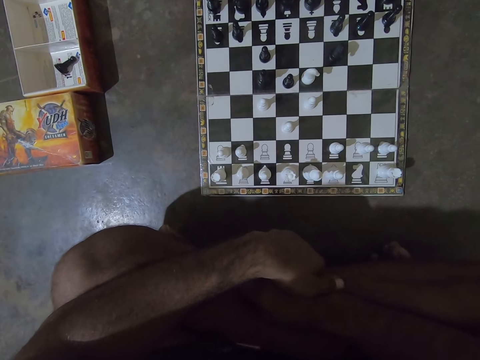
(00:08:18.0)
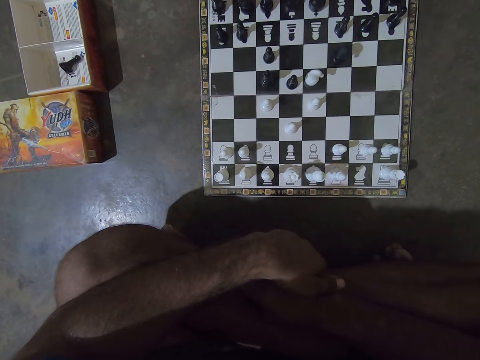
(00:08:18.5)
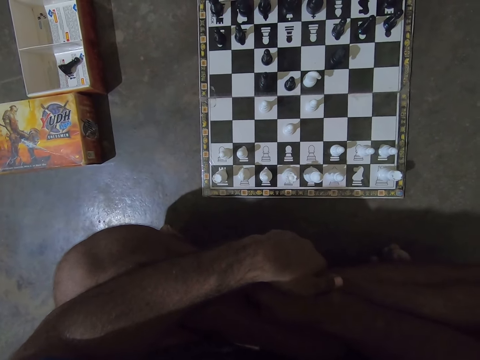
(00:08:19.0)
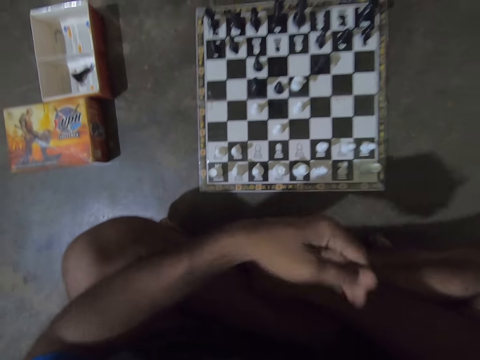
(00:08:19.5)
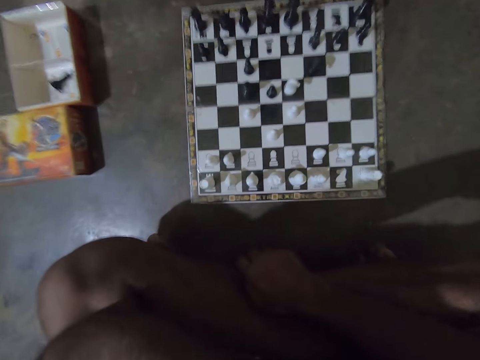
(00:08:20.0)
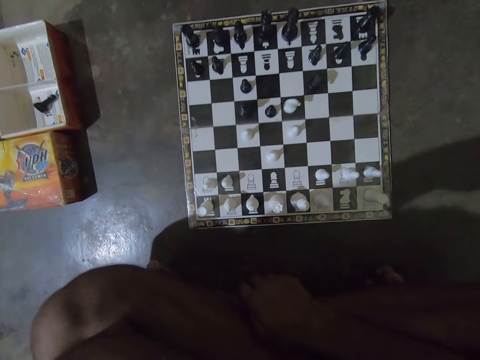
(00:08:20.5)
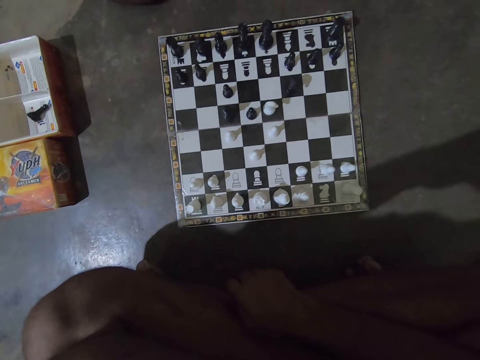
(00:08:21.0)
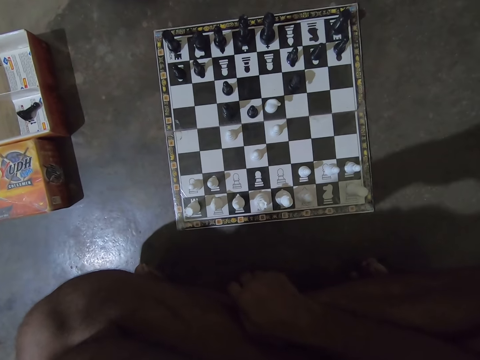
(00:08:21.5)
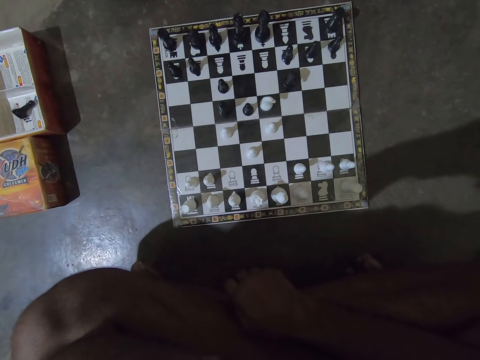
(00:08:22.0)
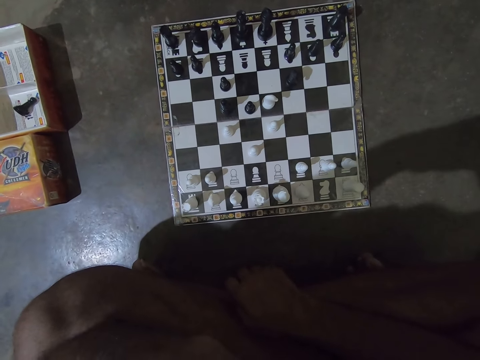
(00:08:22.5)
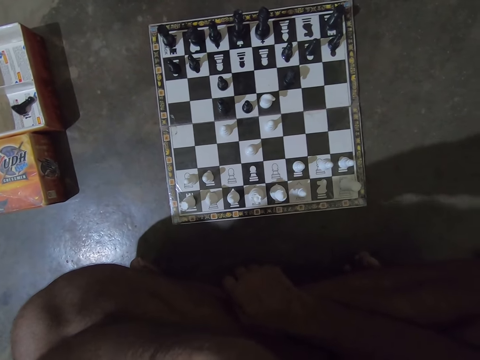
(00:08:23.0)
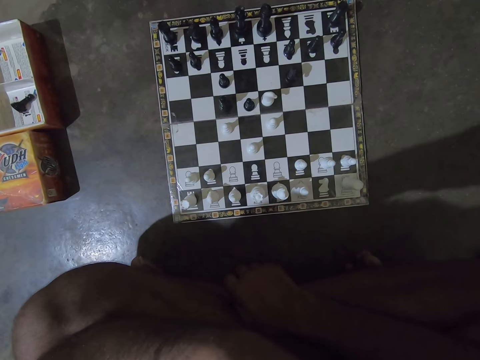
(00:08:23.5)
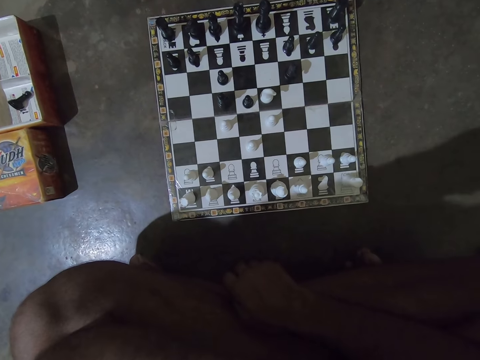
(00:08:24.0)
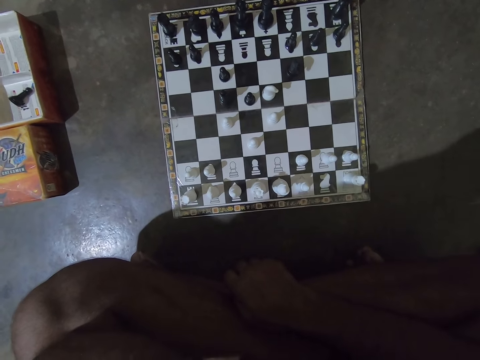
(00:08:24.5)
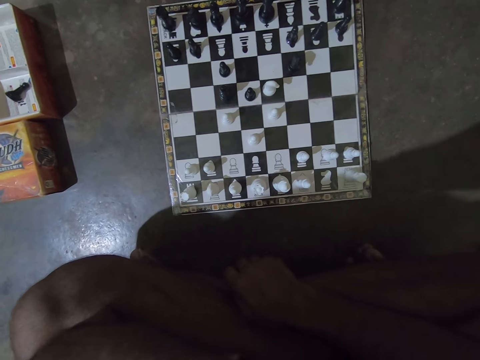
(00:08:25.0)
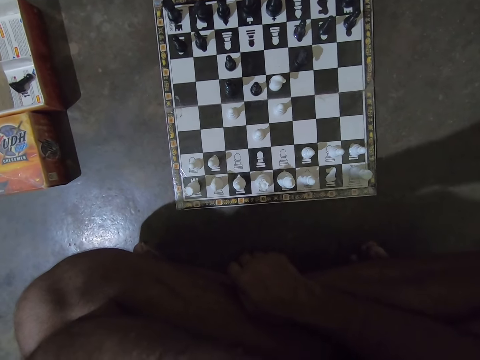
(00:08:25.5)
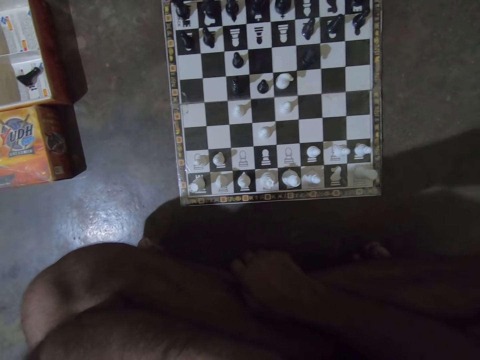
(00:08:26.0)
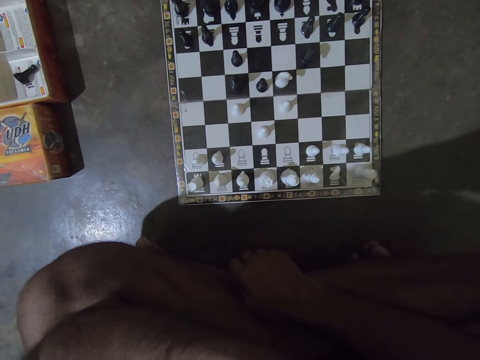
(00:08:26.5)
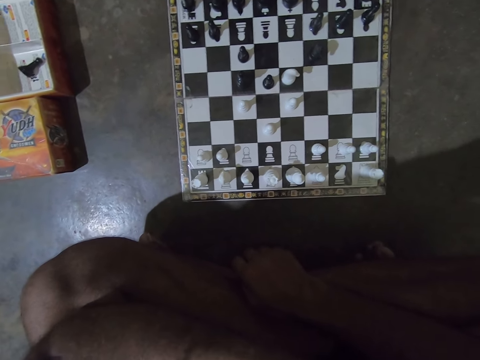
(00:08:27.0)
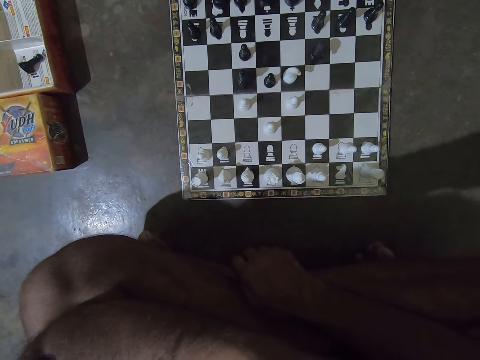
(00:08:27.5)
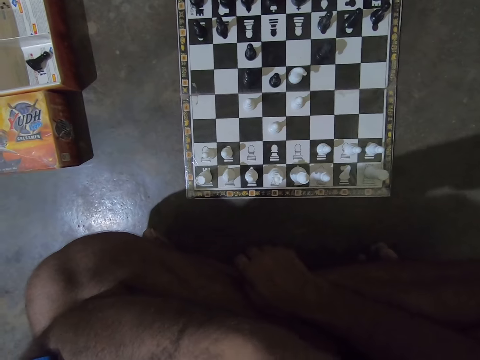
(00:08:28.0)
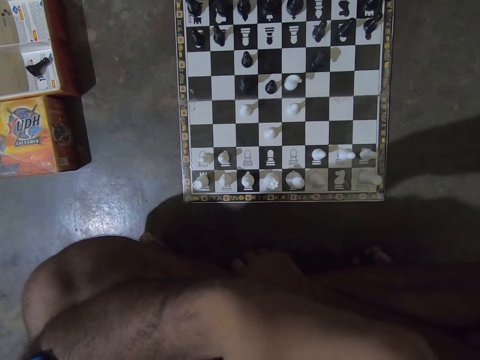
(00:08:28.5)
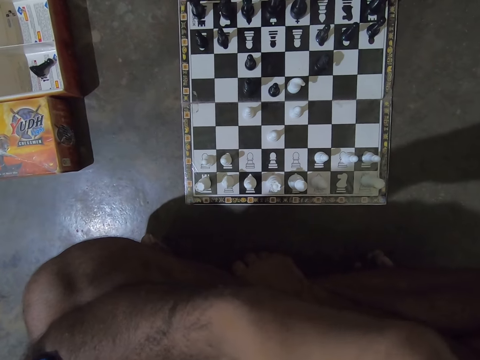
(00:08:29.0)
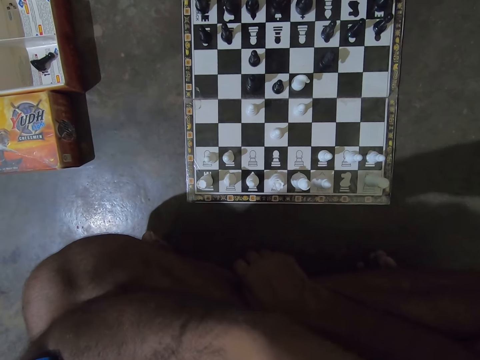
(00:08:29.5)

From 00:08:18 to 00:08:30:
The camera wearer touches his face with his left hand. He stares on the checkerboard.

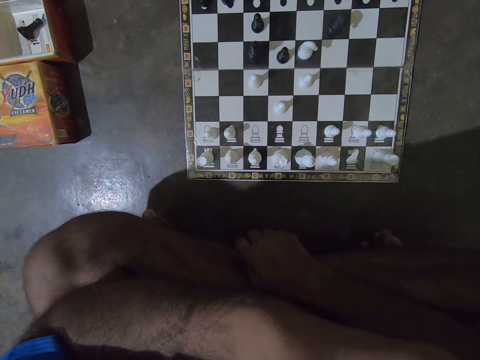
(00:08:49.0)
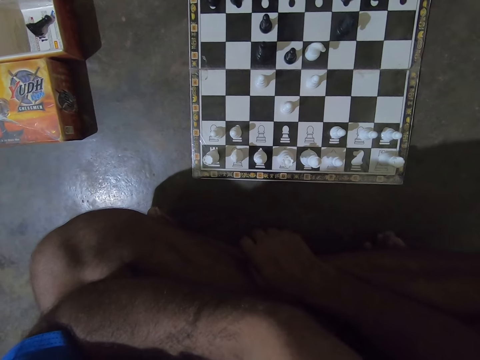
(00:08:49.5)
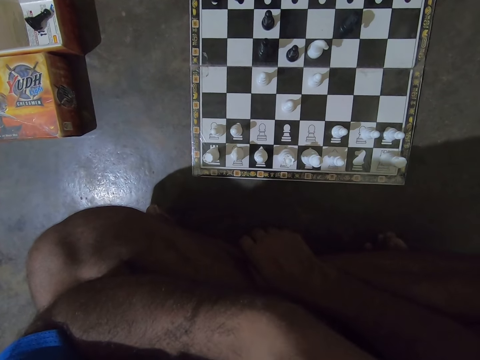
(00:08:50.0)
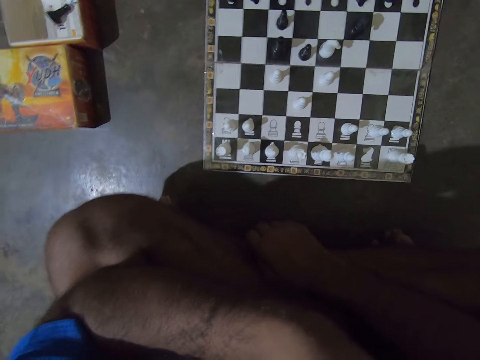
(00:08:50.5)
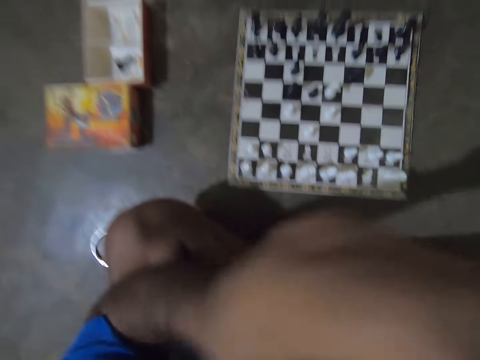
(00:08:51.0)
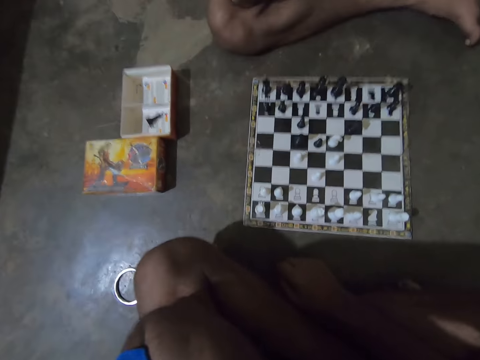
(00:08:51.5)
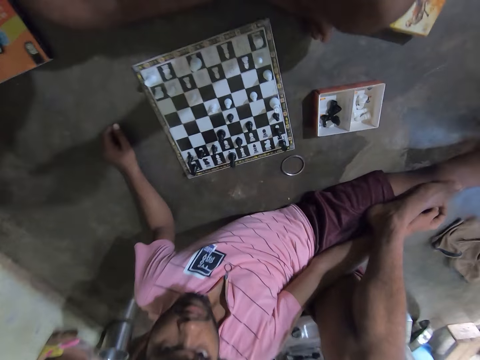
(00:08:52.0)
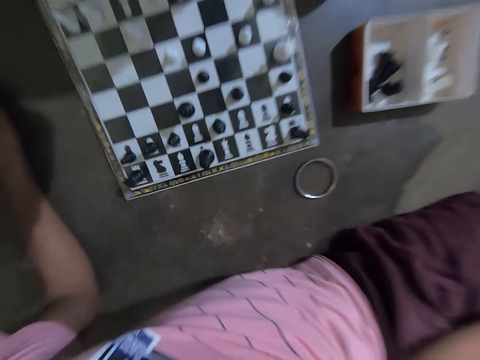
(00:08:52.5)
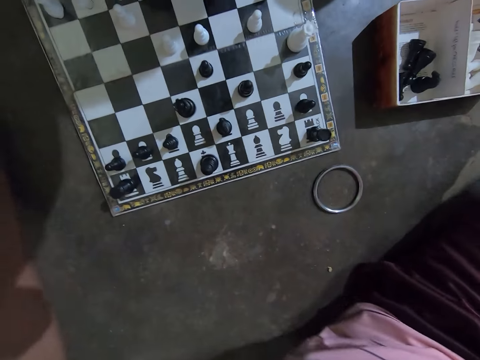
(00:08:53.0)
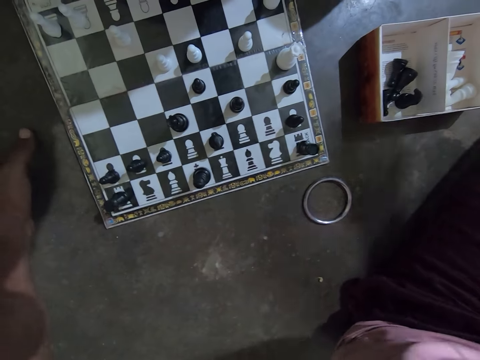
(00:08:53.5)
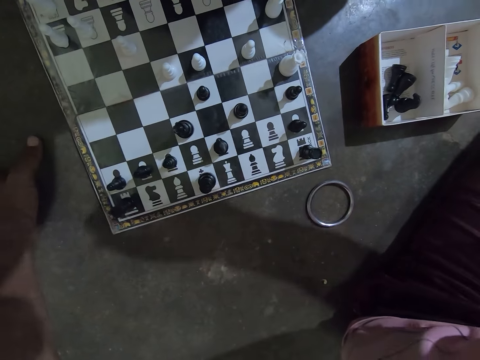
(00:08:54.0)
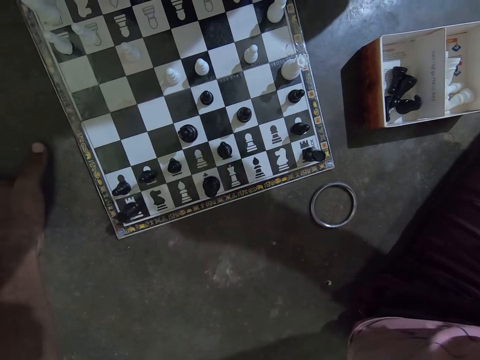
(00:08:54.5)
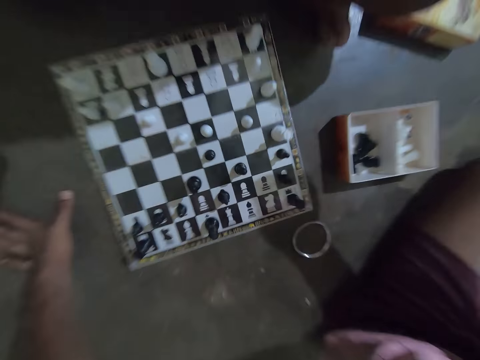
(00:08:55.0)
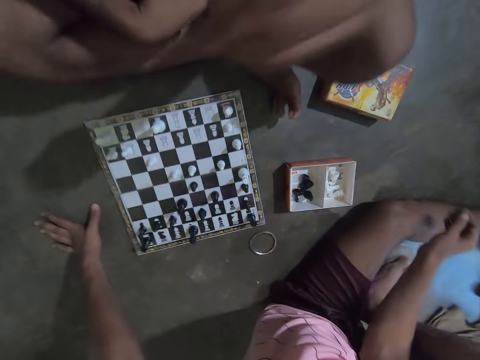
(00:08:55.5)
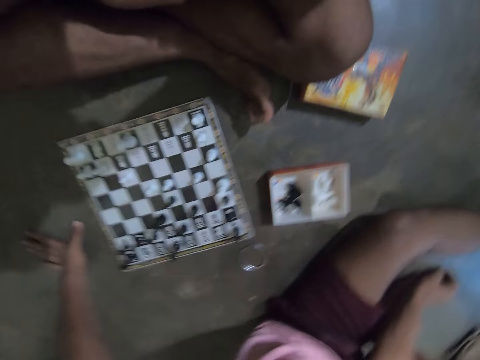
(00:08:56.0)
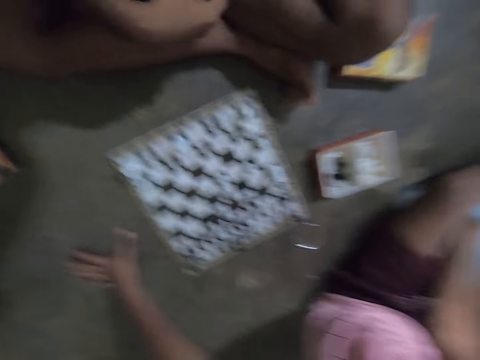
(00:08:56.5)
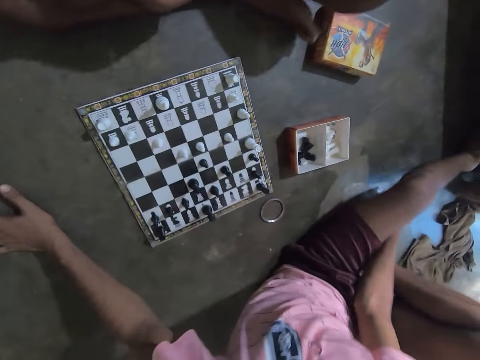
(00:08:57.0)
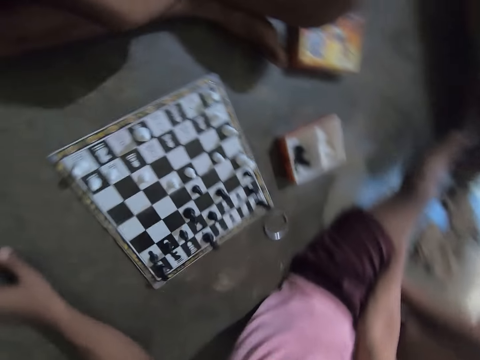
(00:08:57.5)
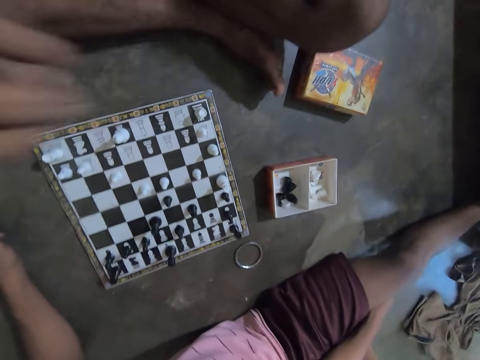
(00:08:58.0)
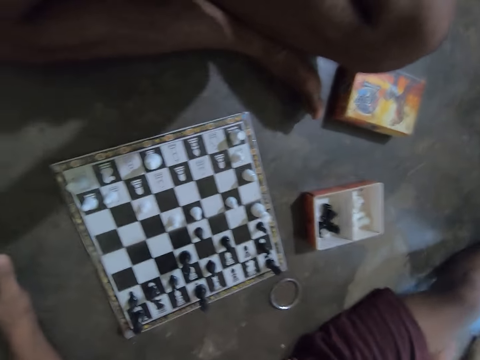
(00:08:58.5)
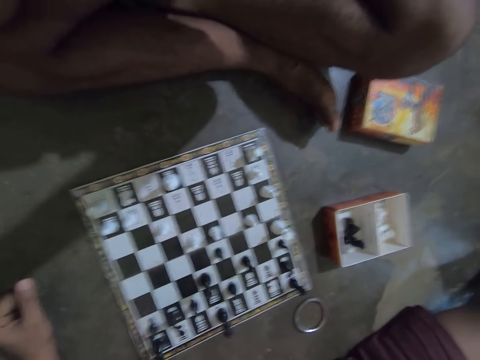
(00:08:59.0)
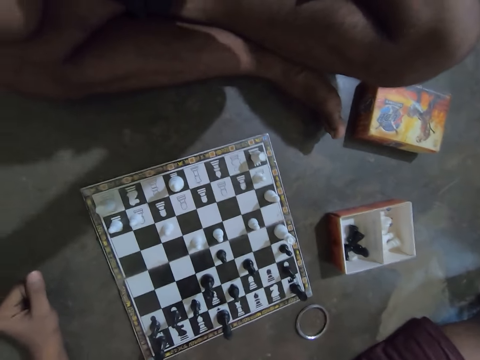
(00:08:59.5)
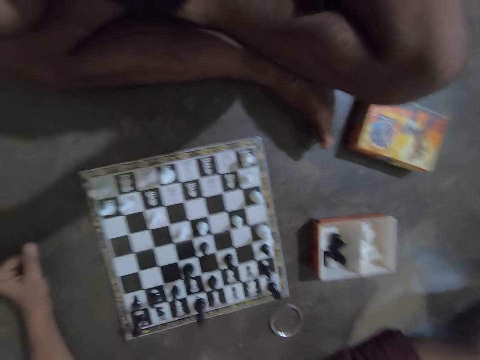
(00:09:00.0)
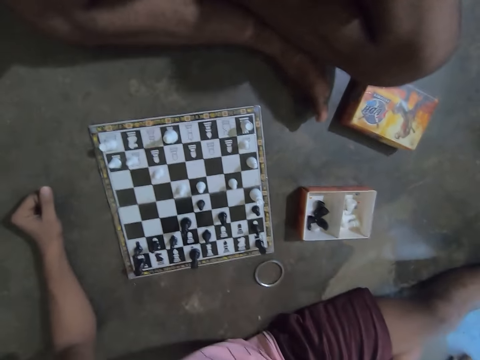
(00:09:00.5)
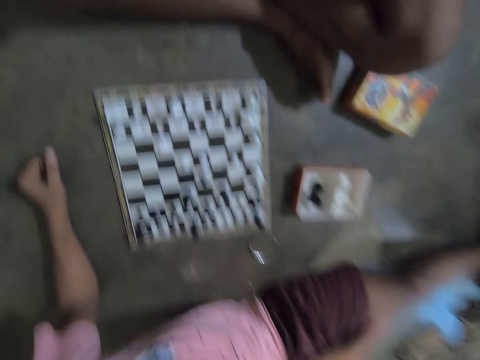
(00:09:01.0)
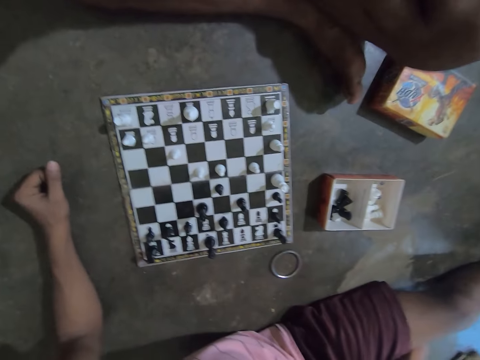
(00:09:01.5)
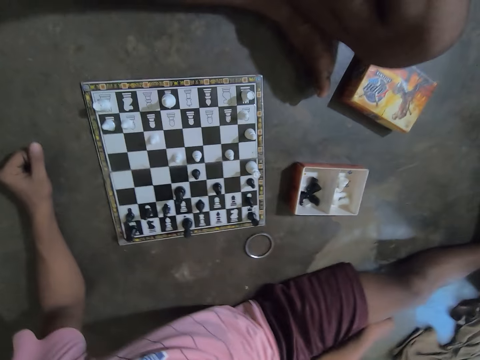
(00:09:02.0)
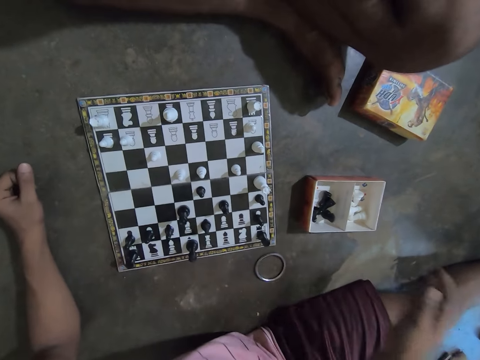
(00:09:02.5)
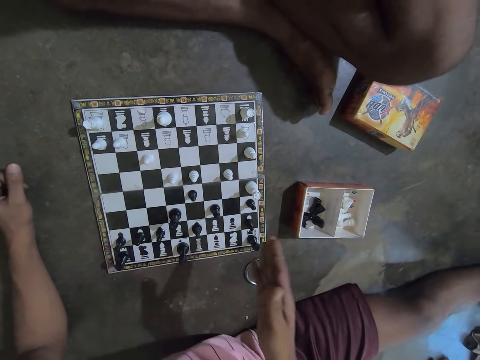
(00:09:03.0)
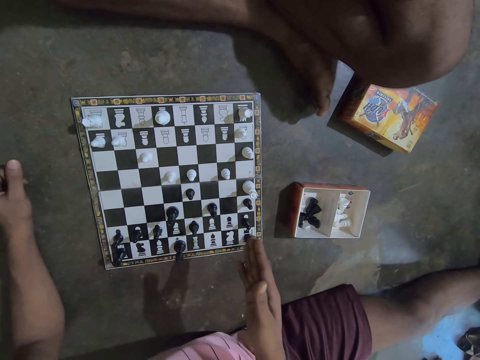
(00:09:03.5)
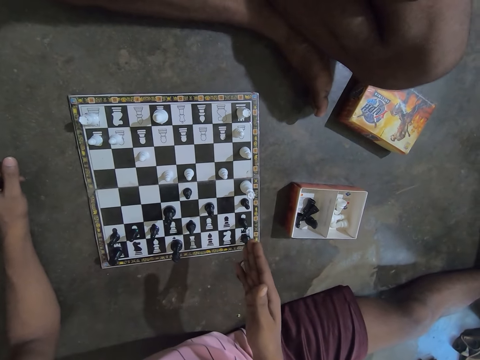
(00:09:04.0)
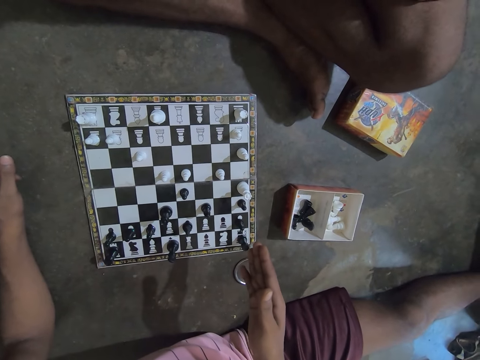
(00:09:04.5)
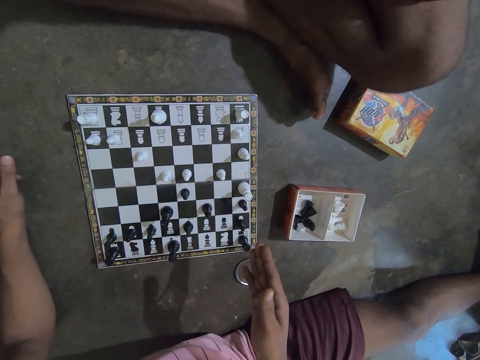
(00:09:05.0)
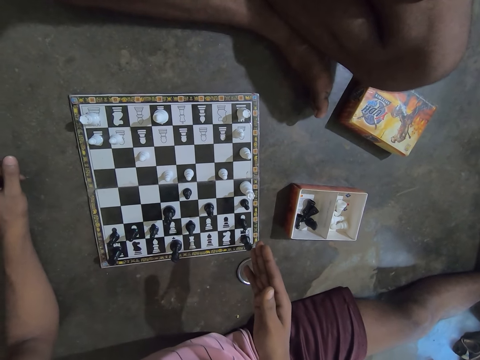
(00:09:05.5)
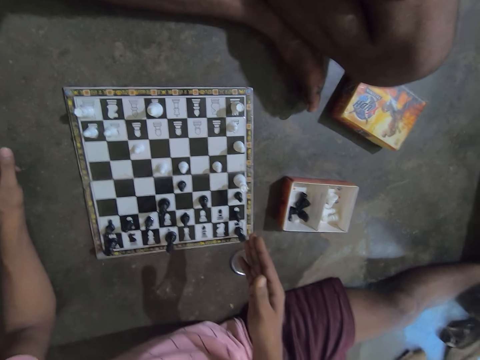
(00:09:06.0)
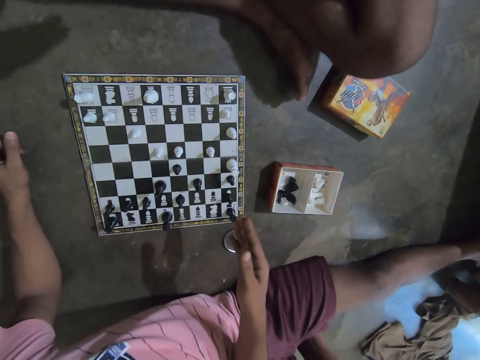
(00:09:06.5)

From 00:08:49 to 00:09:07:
The camera wearer touches a camera on his head with his left hand. He talks with a man. He stares on the man. He puts his right hand on his lap. He stares on the draft.
